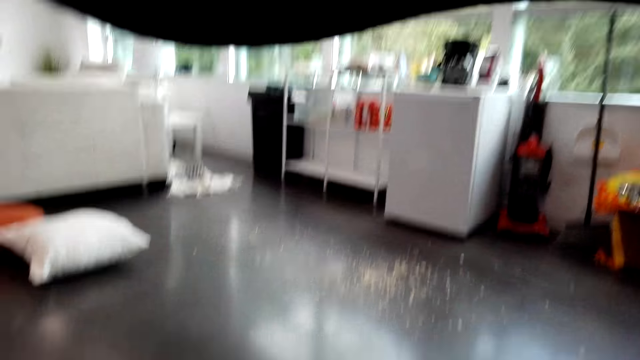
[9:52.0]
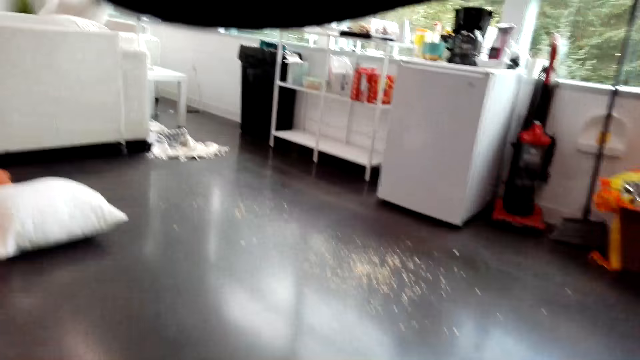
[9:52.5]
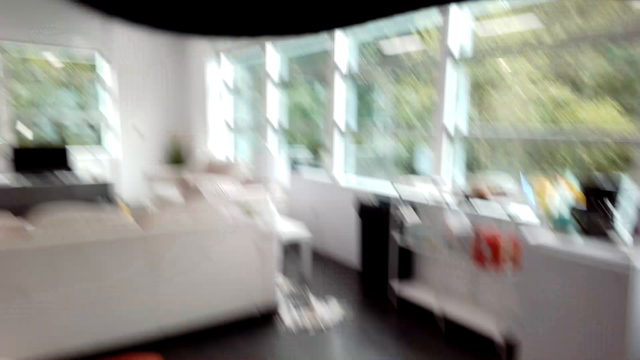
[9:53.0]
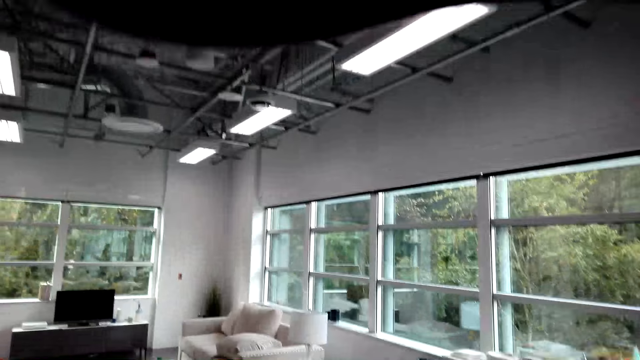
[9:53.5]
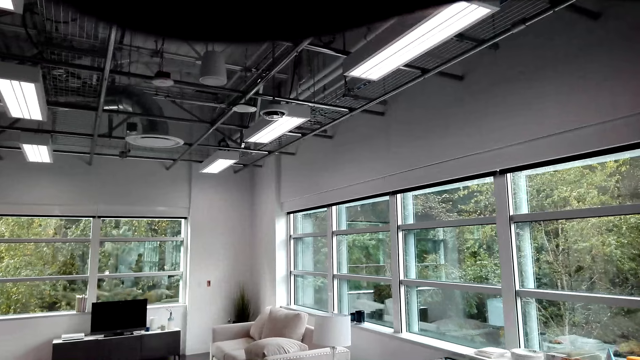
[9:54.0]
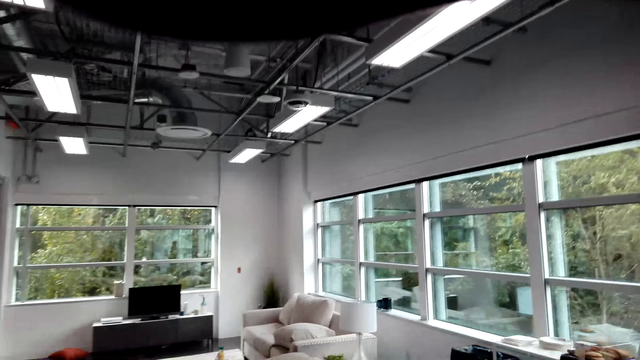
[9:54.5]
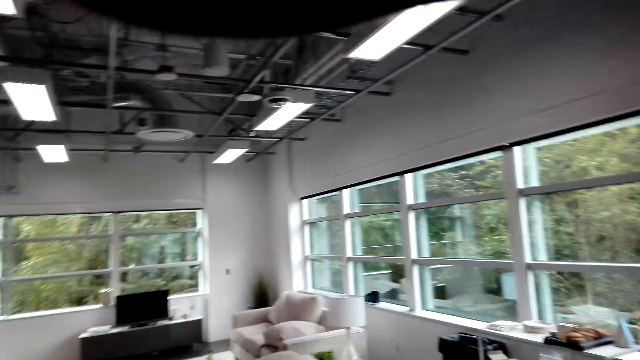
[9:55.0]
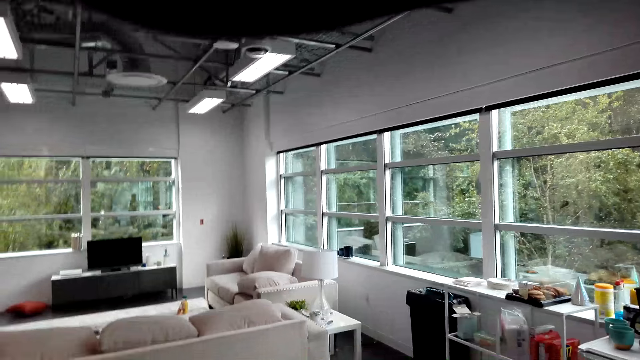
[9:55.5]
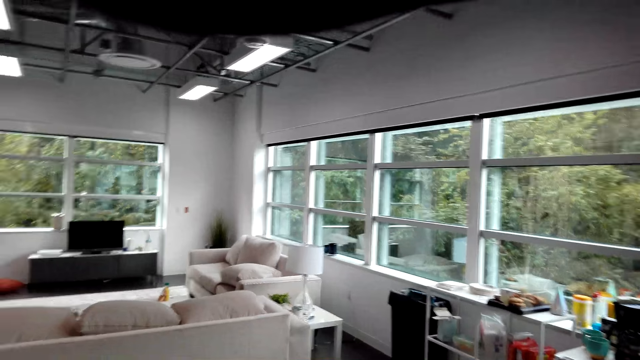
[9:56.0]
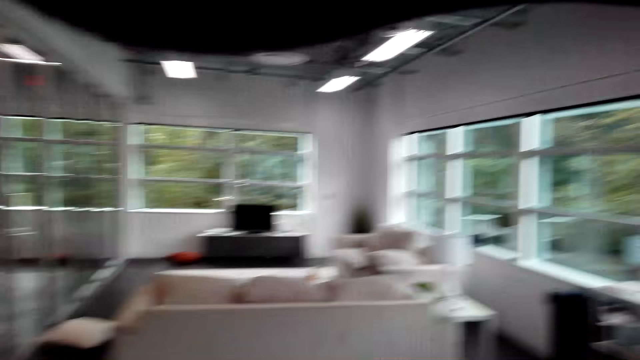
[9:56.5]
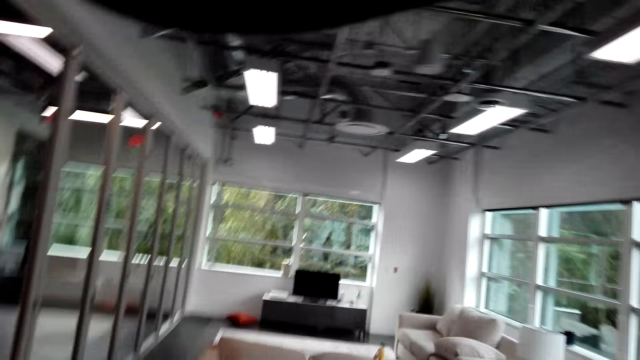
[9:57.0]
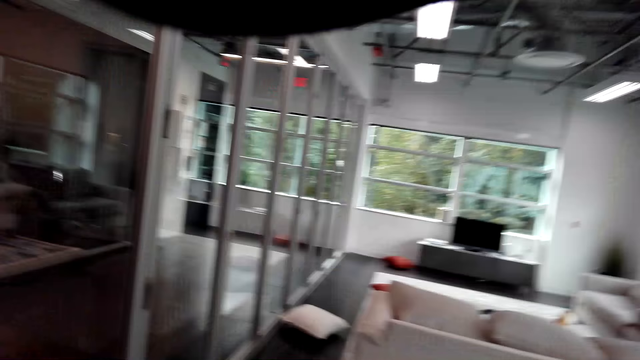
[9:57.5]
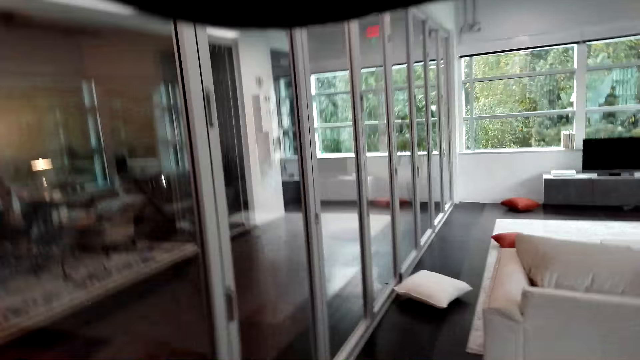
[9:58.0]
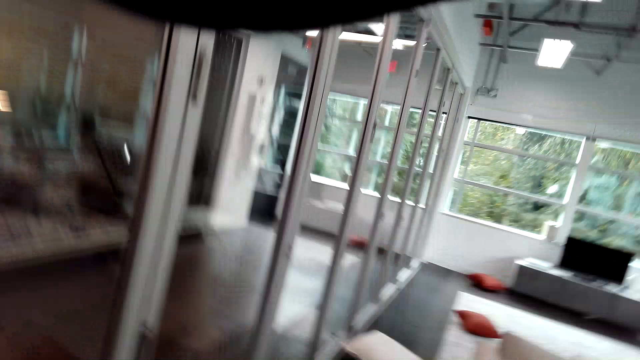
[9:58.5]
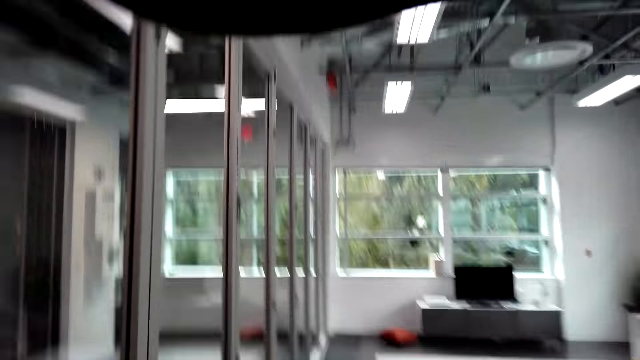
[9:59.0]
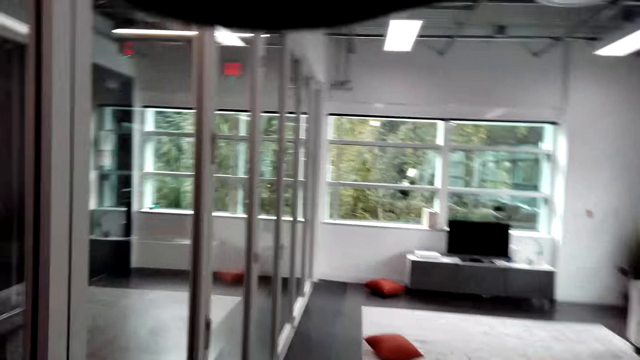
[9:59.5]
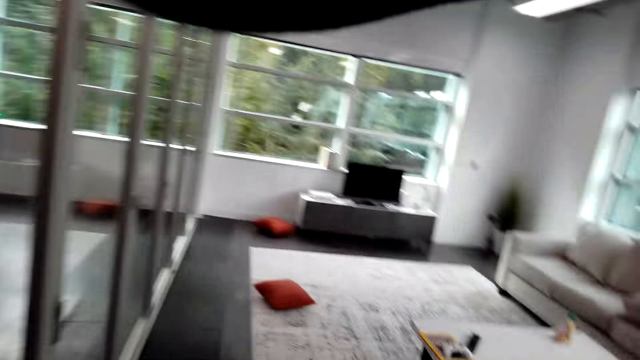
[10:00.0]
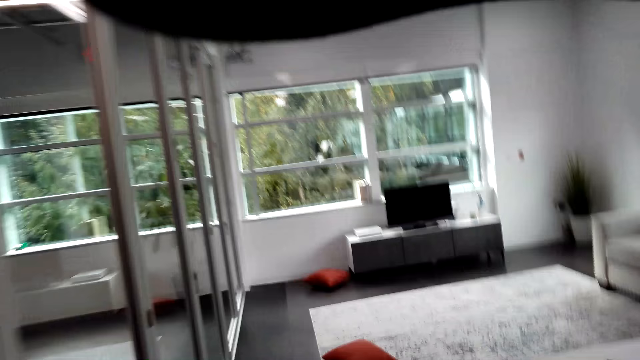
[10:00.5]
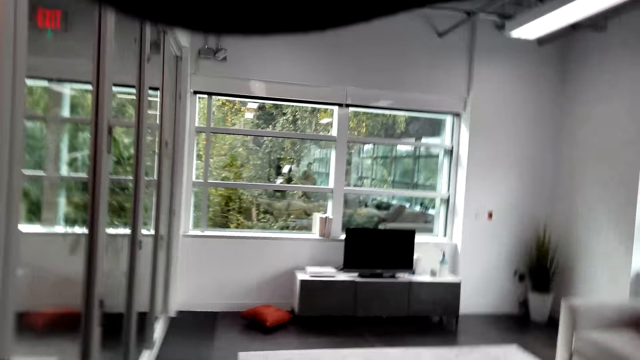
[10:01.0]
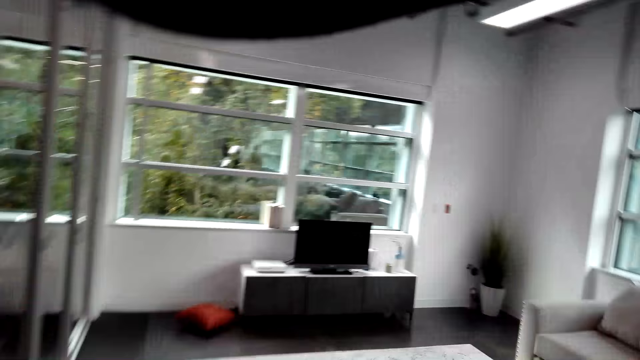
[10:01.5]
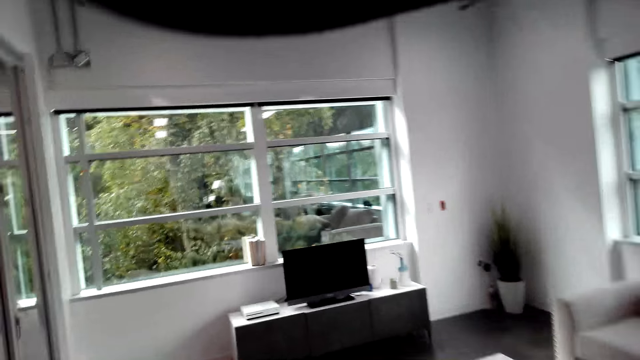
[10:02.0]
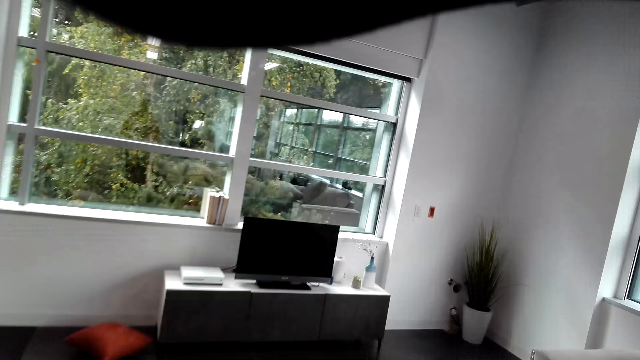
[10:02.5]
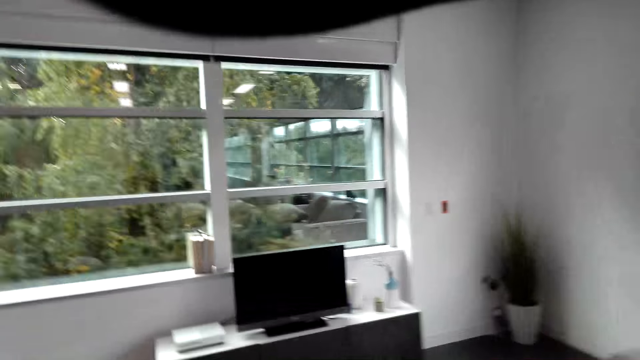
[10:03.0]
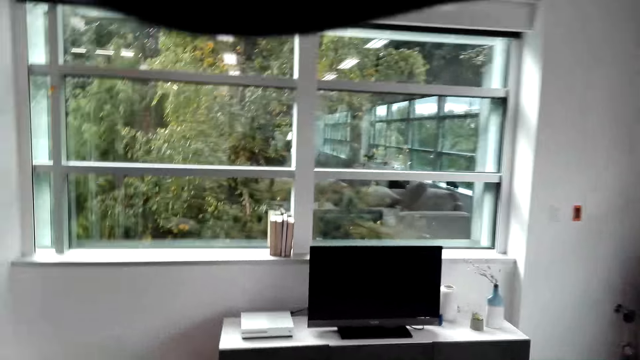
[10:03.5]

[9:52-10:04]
The camera wearer moves in the room. They walk around.

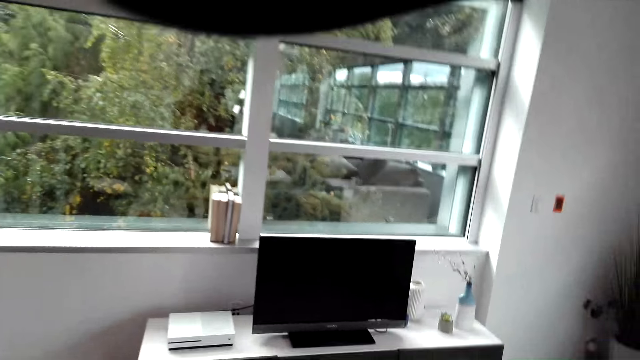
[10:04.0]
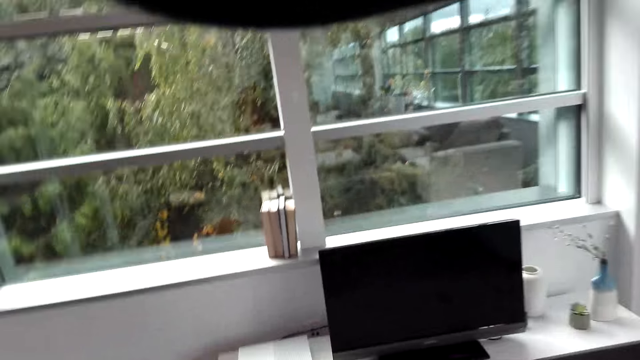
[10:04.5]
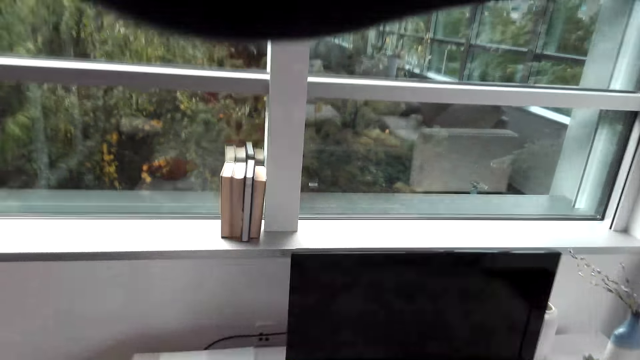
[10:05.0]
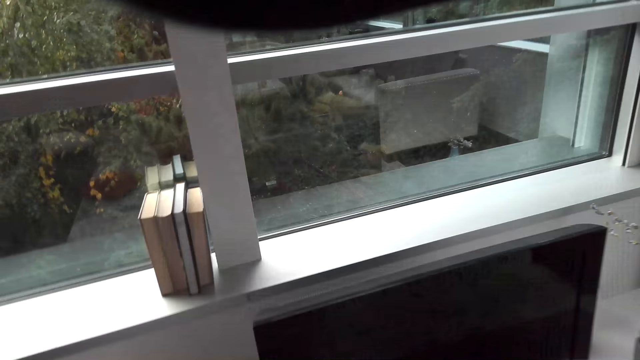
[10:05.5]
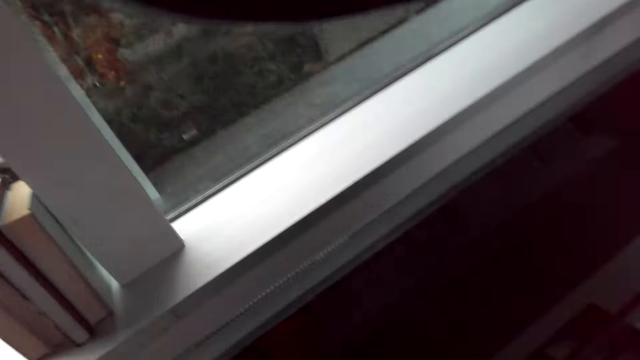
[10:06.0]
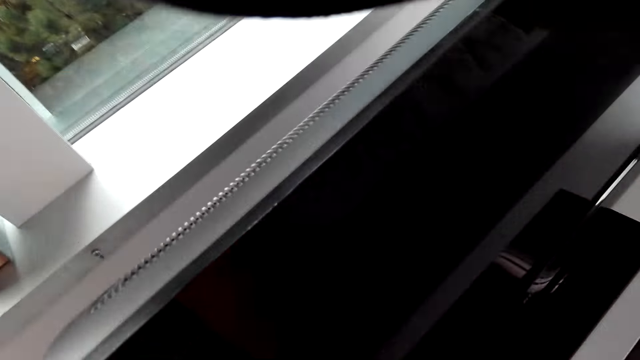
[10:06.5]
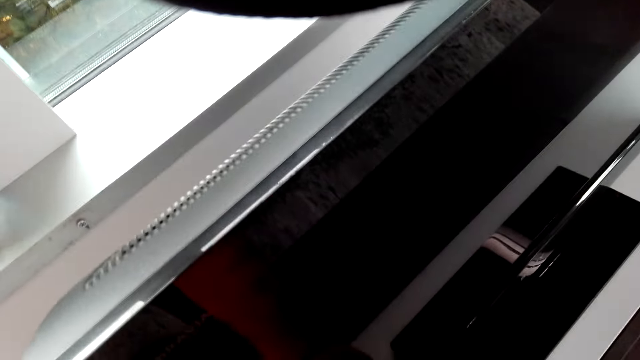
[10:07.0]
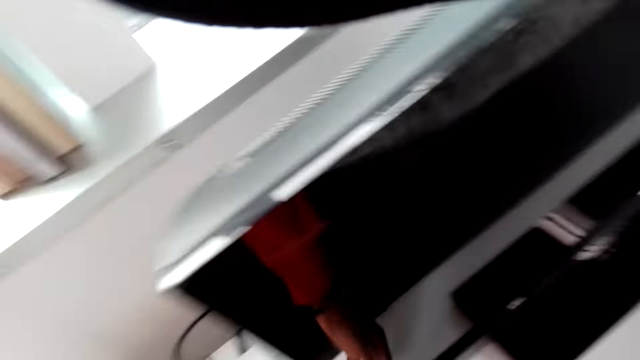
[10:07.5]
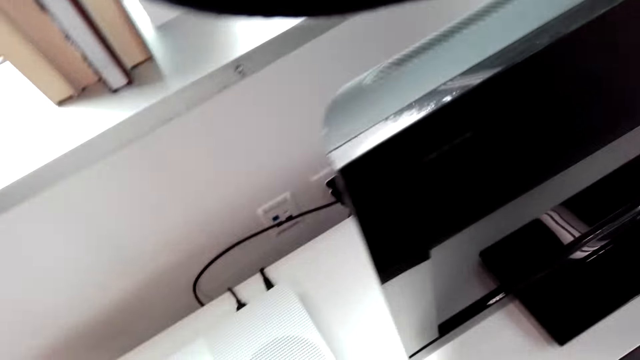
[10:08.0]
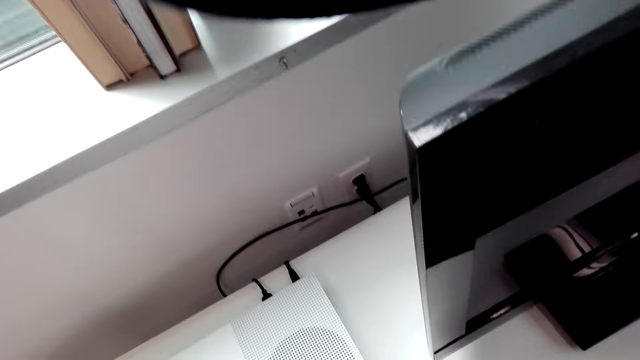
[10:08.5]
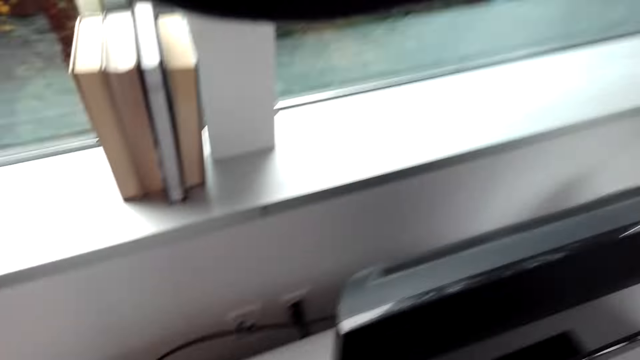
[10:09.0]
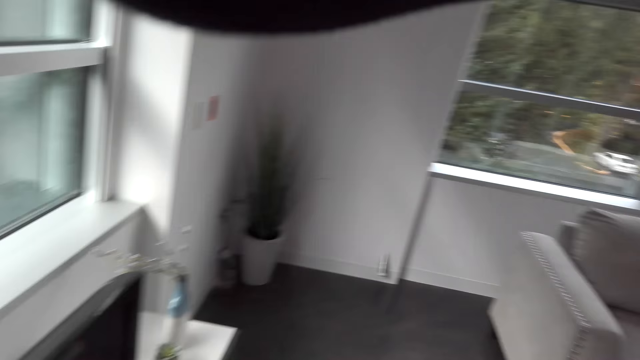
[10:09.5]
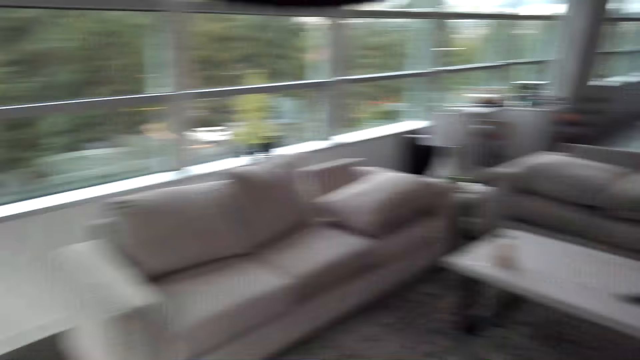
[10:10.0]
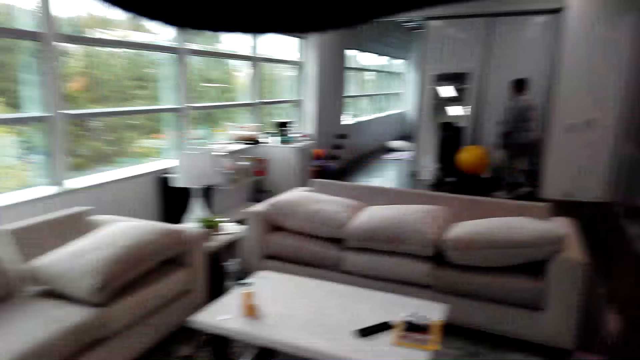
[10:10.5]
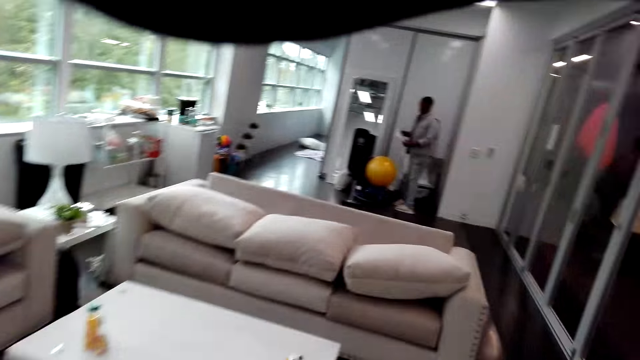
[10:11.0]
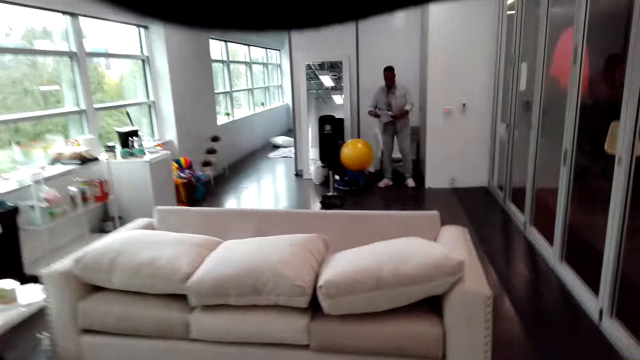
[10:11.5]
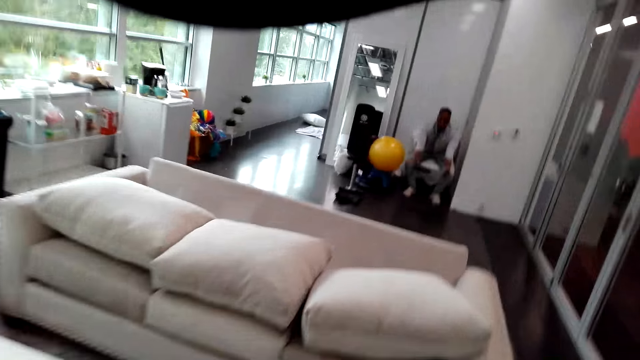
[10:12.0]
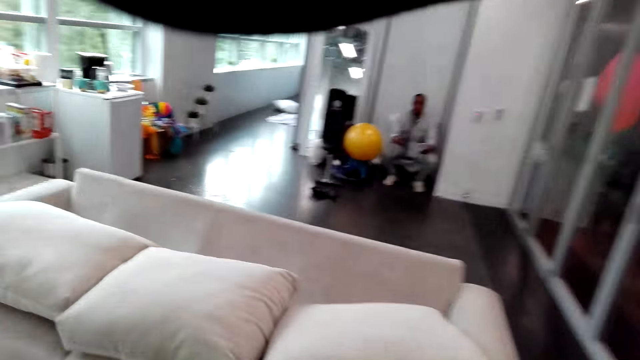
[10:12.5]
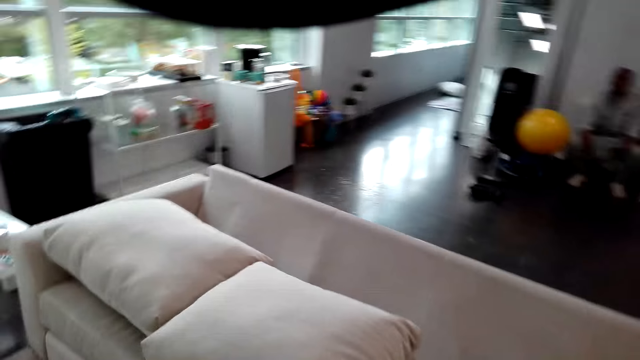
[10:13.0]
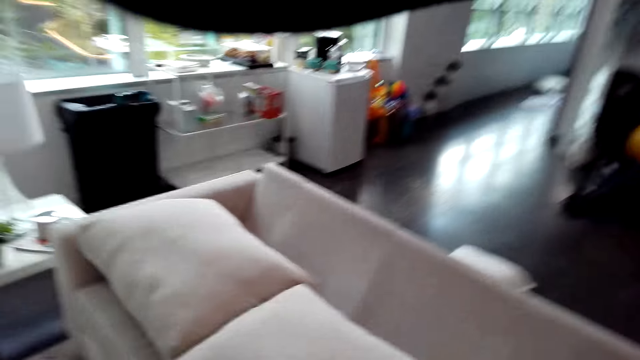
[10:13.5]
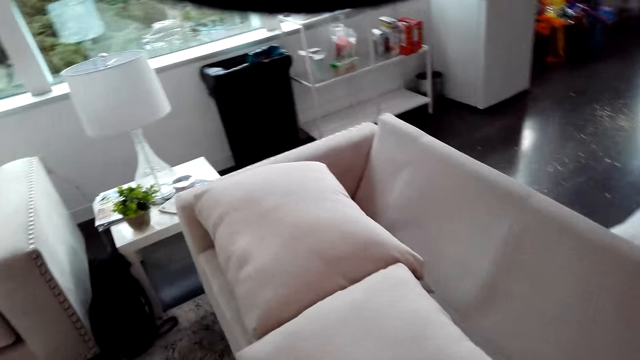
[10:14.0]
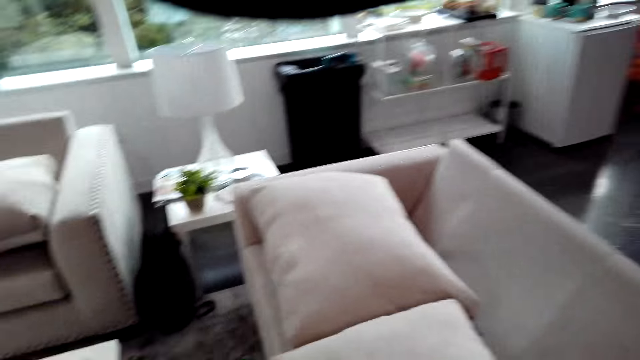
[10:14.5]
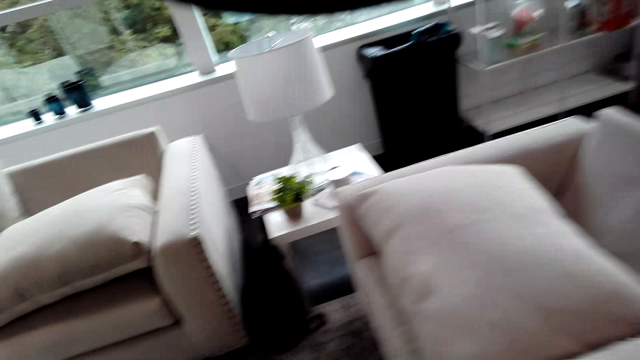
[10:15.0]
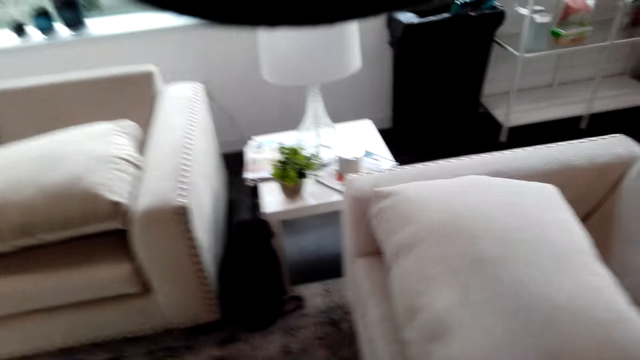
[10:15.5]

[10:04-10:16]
The camera wearer touches the board. A person walks in the room. The camera wearer walks around. The person sits in the room.
